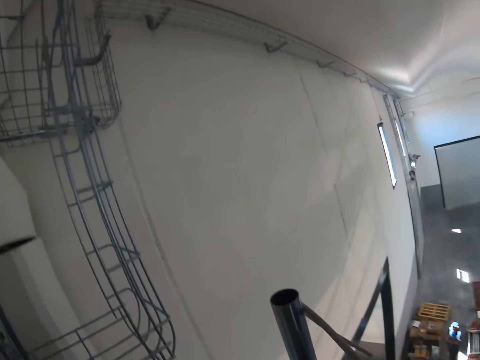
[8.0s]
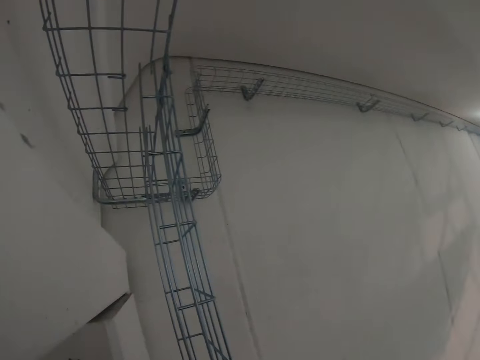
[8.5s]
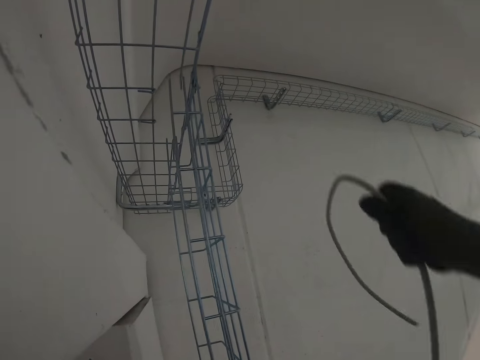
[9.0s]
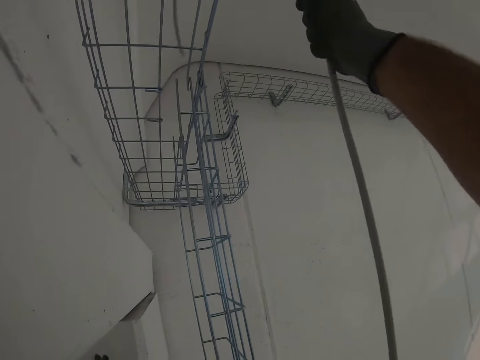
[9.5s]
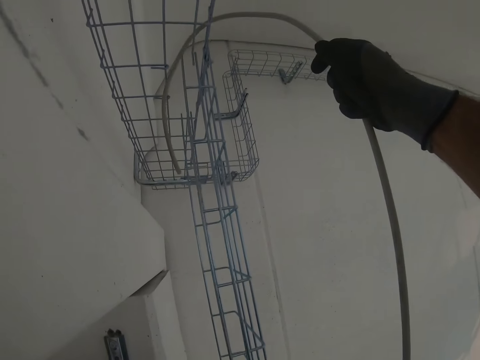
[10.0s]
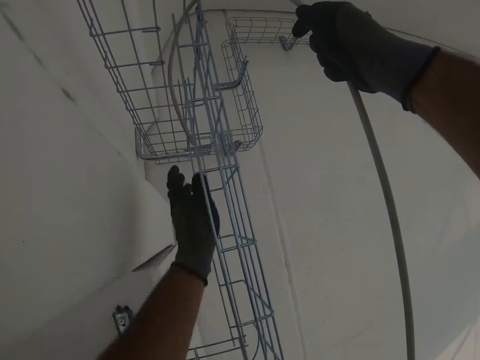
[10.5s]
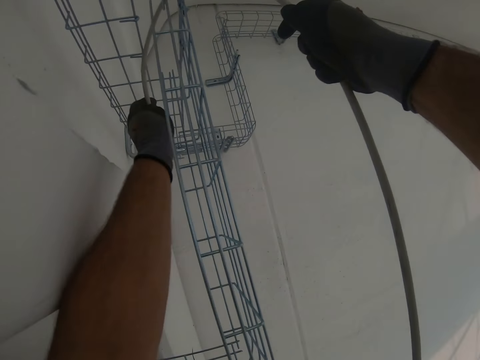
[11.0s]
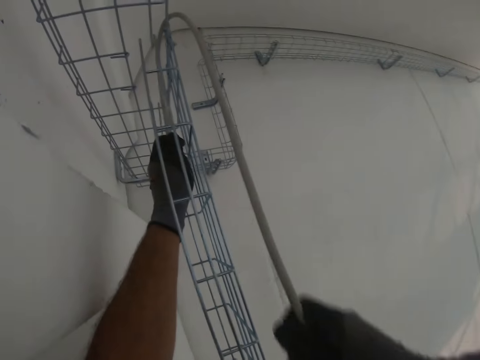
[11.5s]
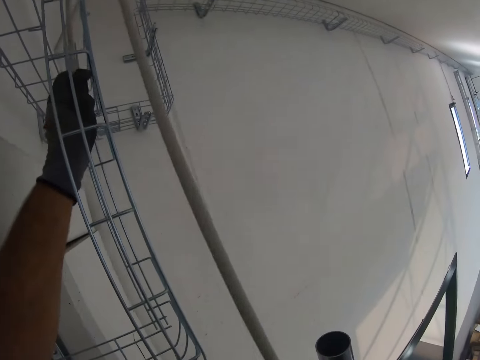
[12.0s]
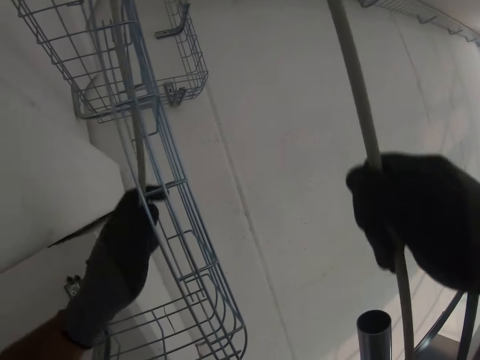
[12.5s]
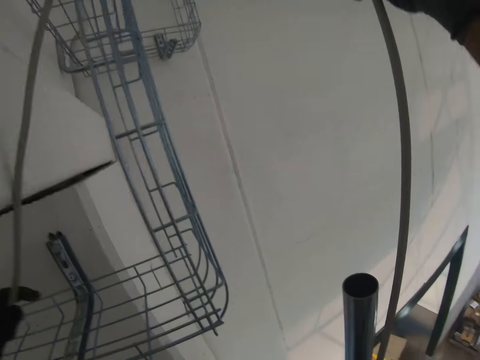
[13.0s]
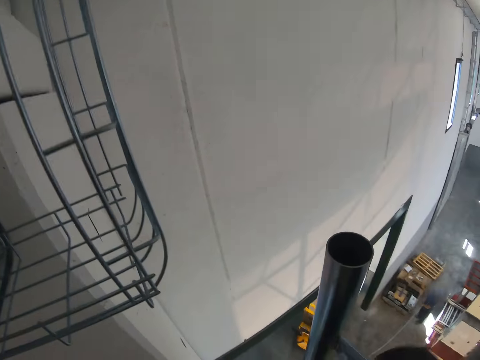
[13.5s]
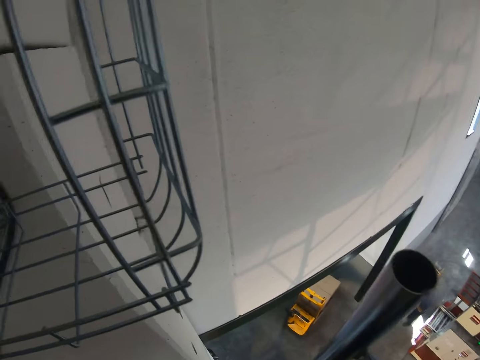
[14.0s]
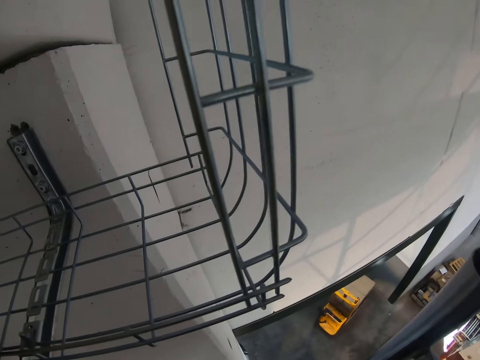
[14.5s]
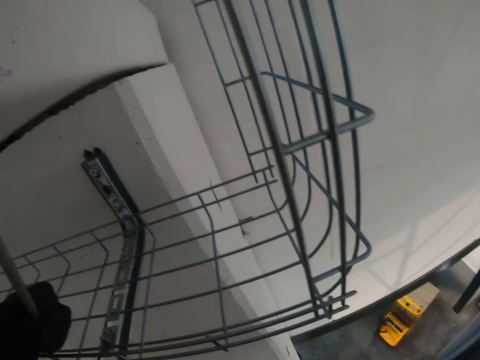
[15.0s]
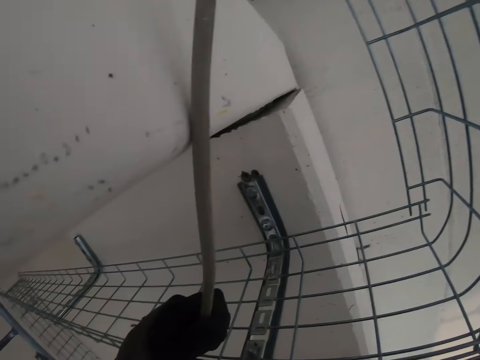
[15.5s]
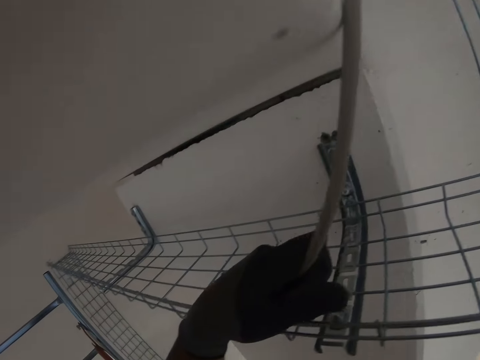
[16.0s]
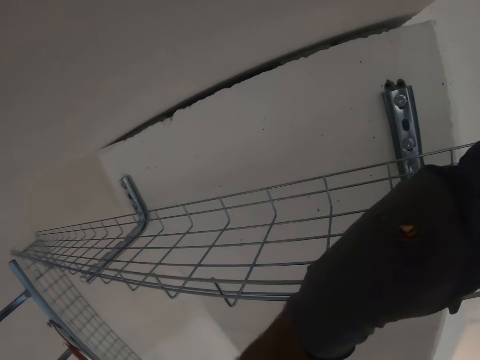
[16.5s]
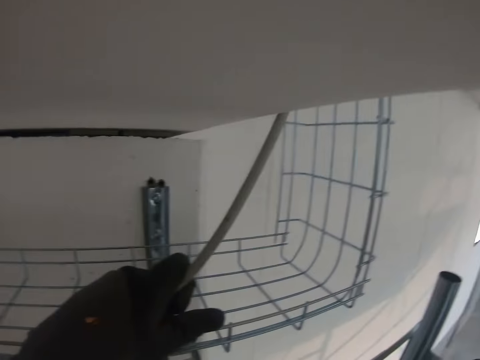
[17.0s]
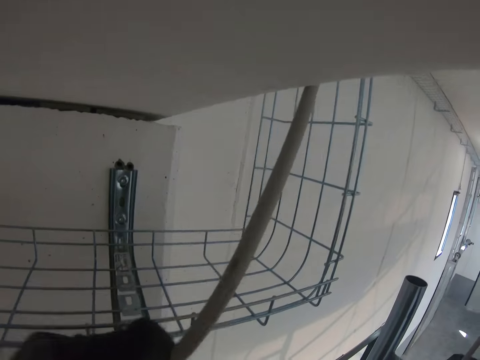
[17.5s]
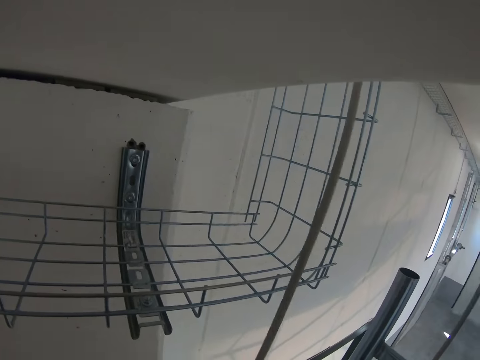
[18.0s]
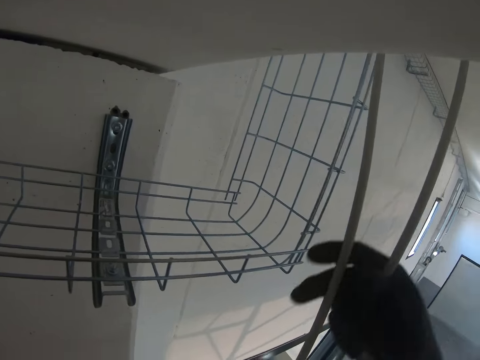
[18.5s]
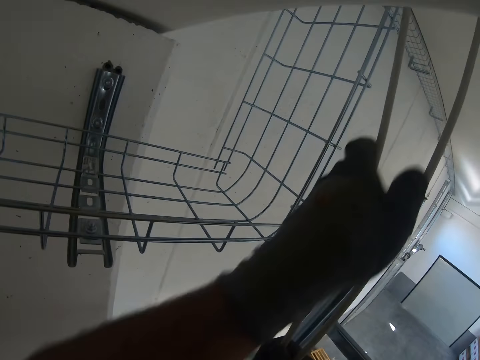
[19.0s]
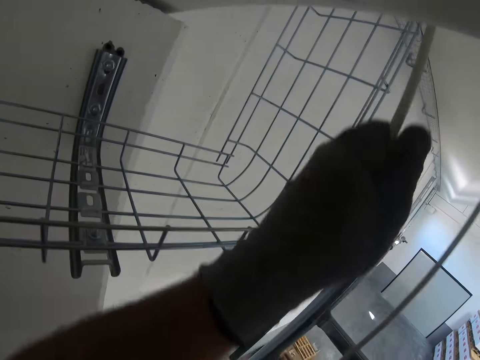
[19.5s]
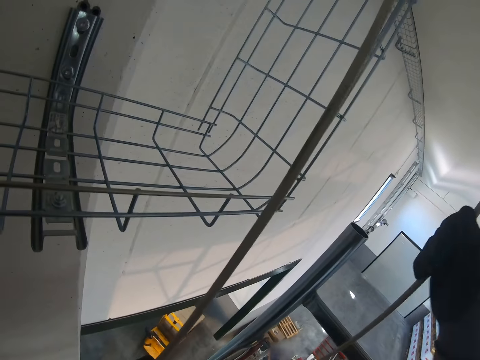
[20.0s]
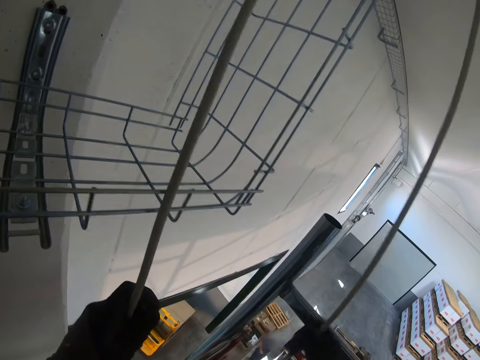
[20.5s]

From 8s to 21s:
The camera wearer looks around the room. They pass the electric cable via a wire mesh. They fix the cable. They look around the room. They fix the cable.

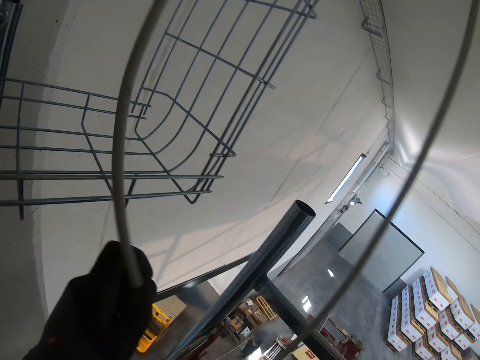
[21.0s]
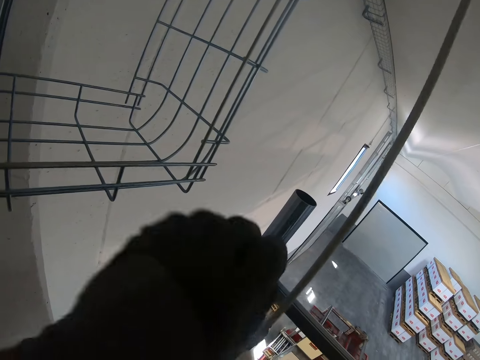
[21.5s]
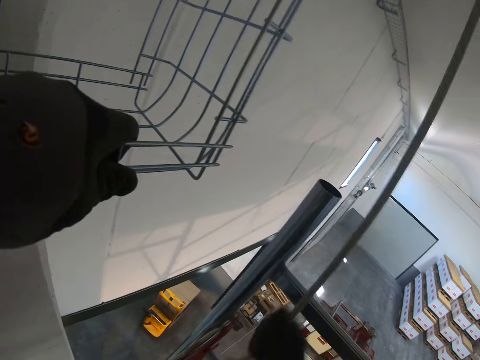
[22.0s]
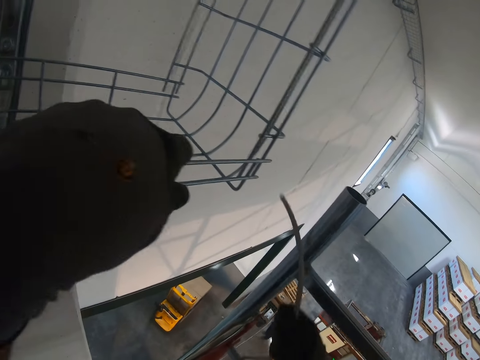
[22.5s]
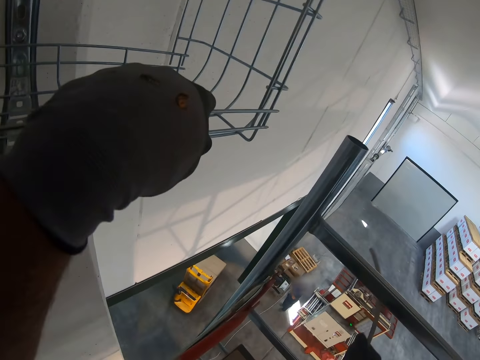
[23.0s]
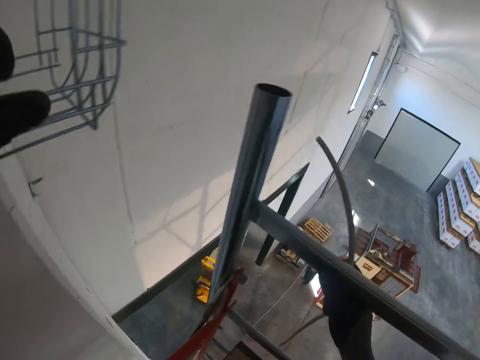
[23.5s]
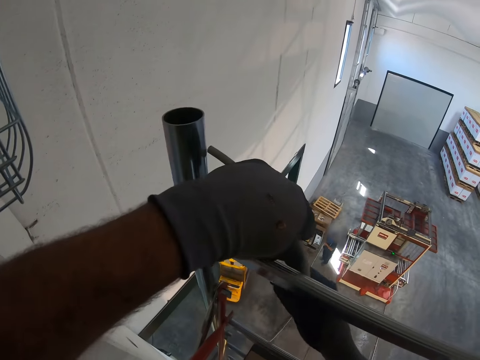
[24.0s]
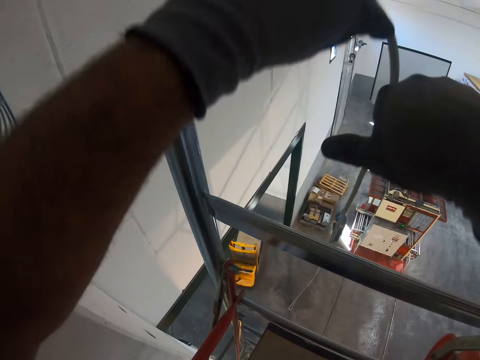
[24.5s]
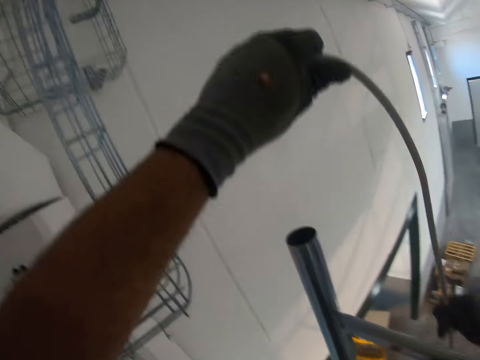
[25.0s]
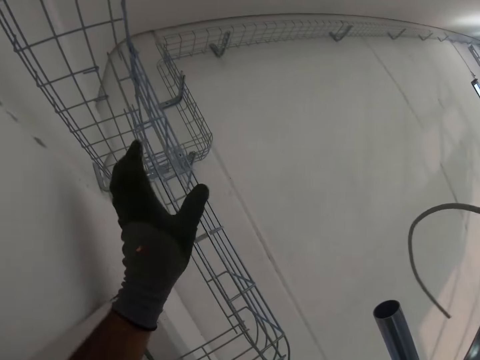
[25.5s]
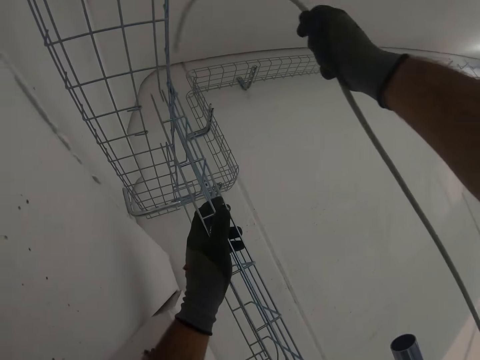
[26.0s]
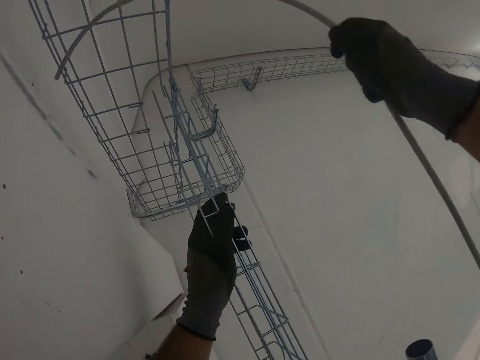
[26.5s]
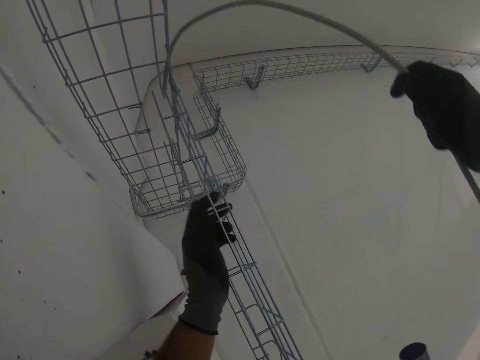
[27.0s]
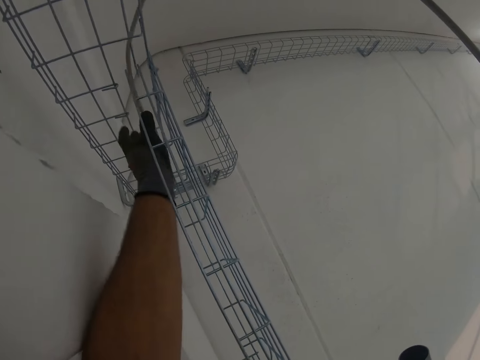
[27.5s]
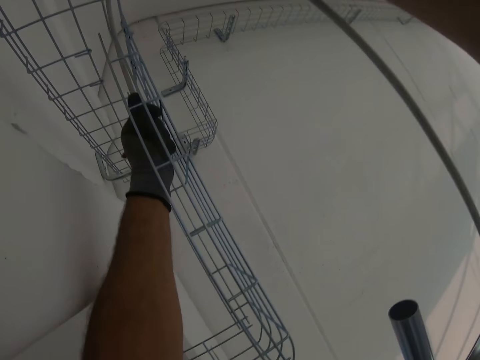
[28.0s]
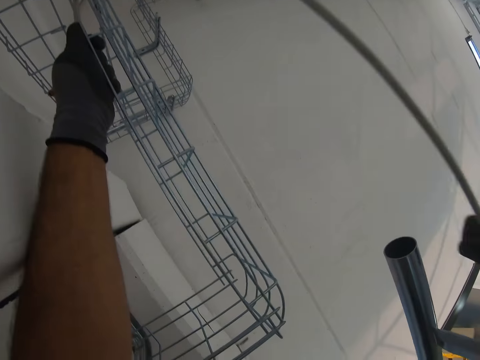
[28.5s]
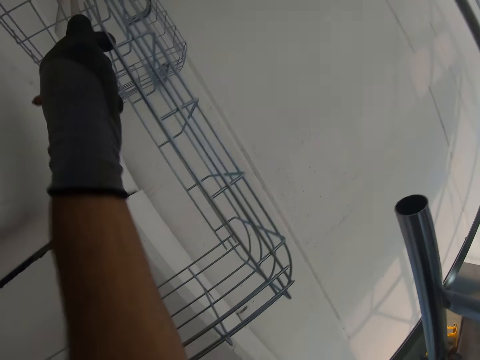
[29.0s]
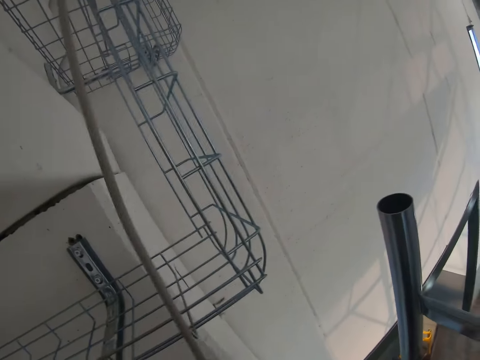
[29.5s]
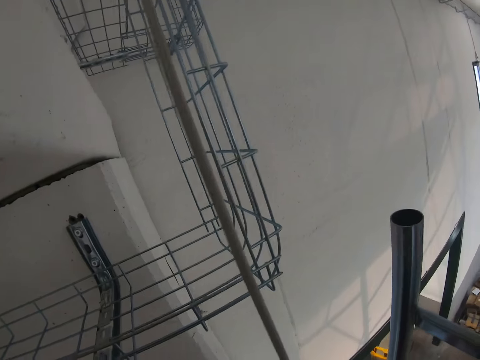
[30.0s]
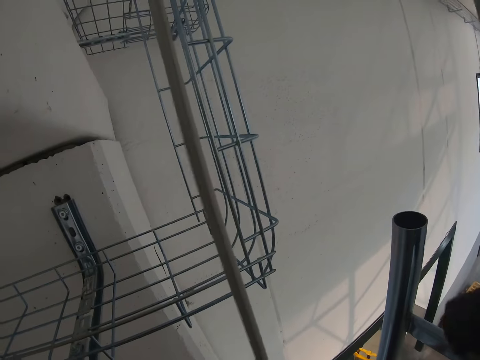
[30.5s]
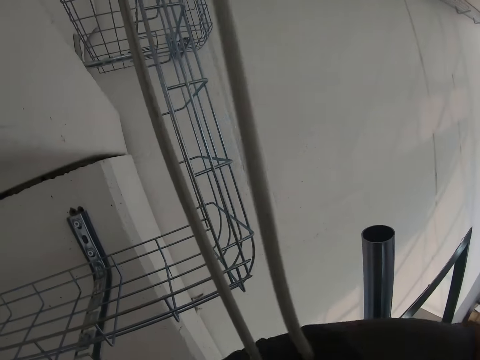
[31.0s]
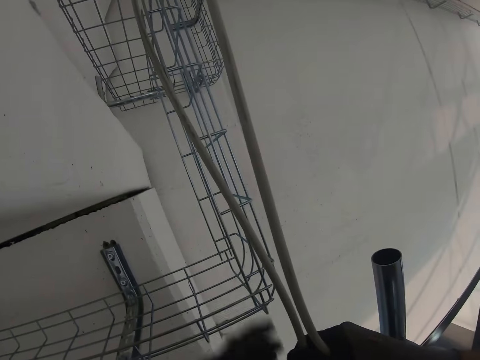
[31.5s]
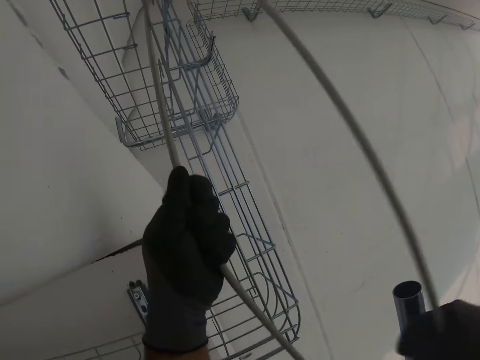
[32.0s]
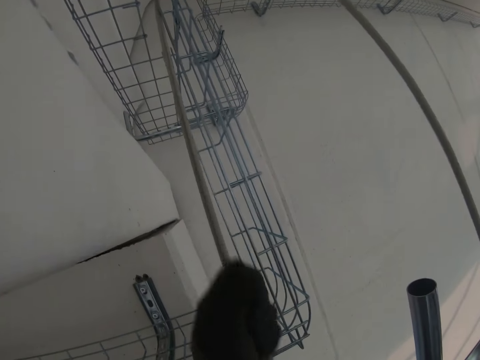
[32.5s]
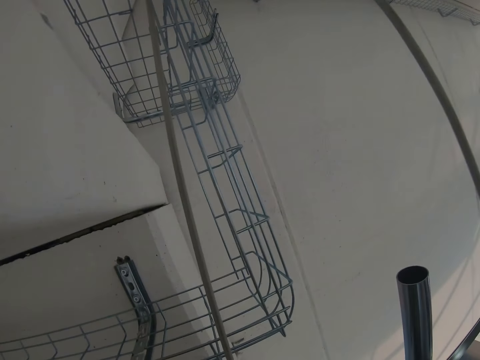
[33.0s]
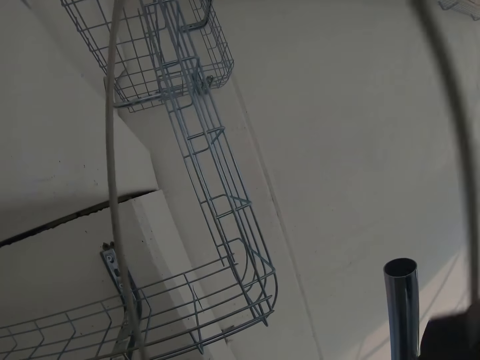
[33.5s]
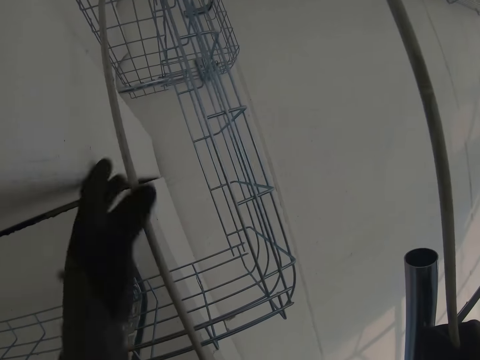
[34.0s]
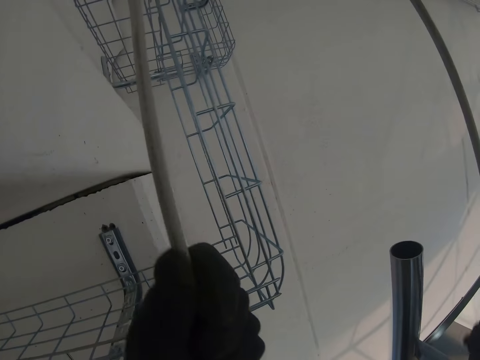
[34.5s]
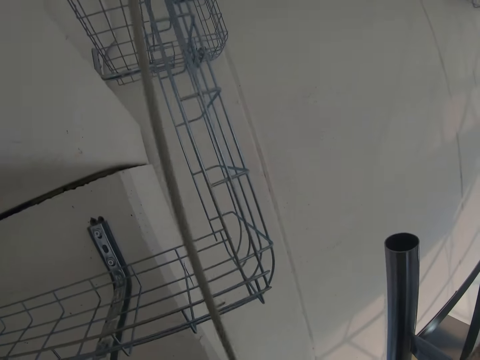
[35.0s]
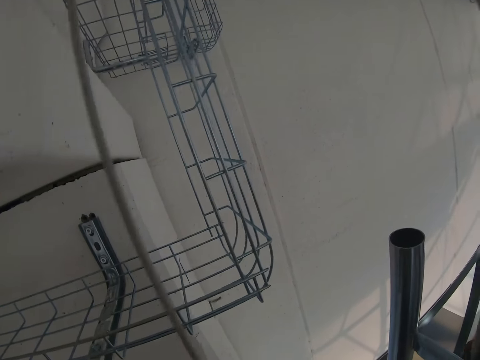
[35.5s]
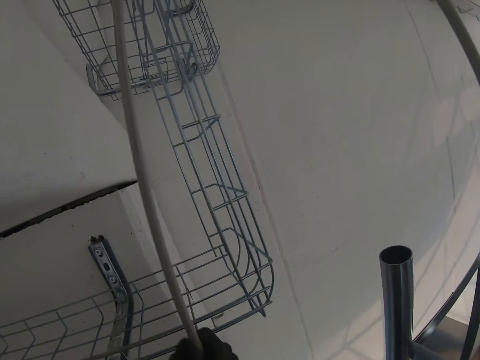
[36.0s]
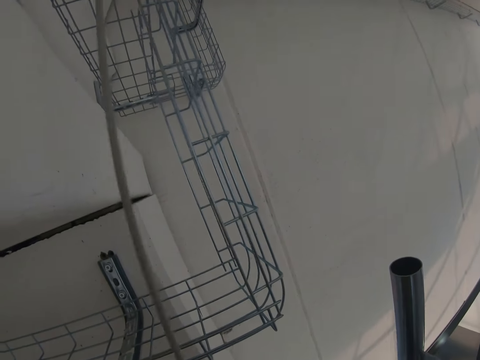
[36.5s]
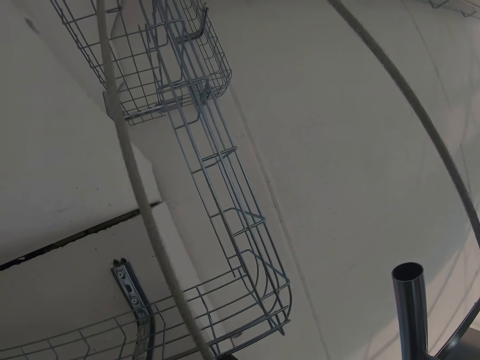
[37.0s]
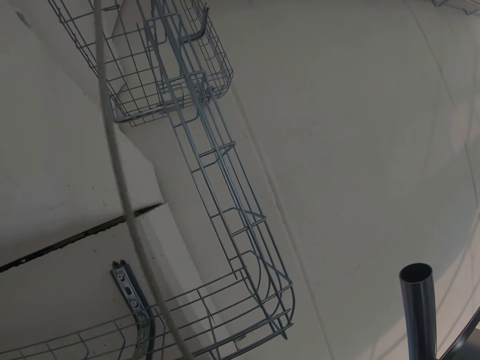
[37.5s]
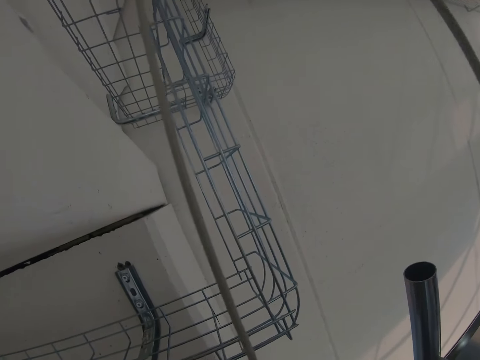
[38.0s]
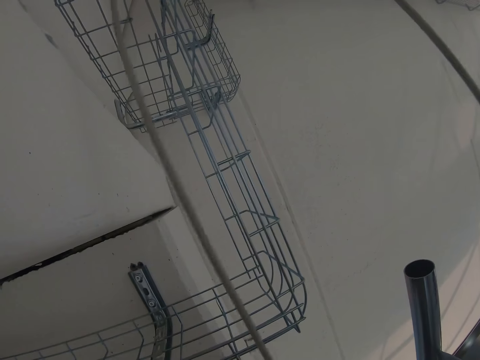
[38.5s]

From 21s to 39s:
The camera wearer pulls the cable. They fix the cable.
